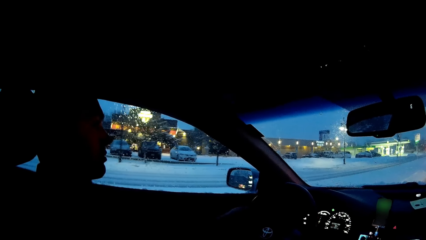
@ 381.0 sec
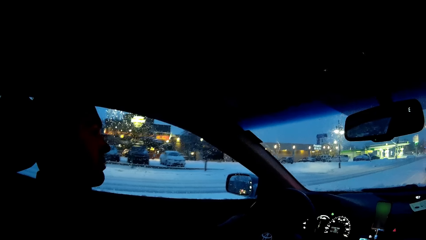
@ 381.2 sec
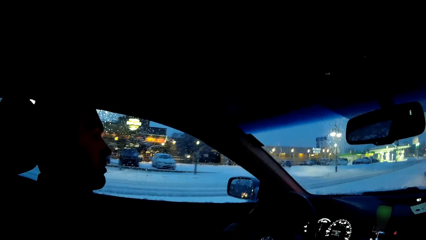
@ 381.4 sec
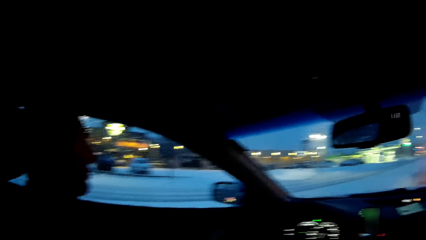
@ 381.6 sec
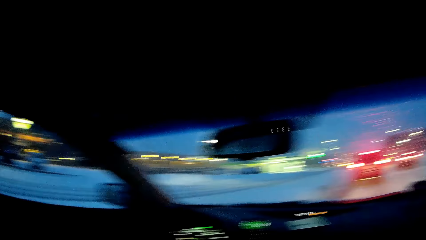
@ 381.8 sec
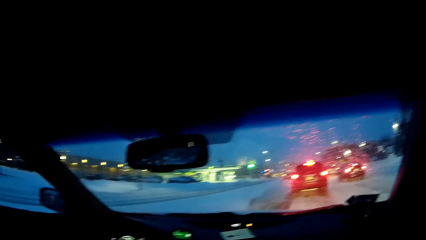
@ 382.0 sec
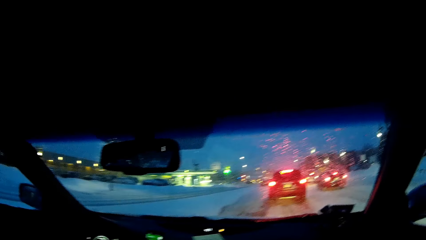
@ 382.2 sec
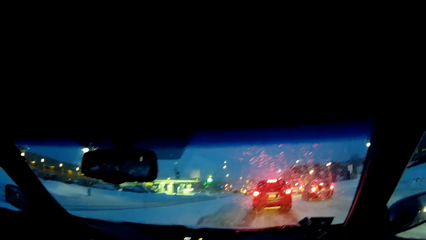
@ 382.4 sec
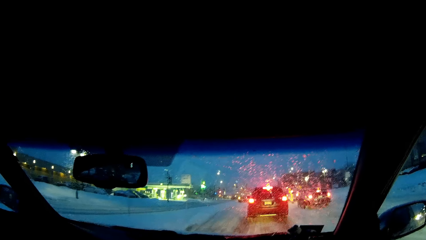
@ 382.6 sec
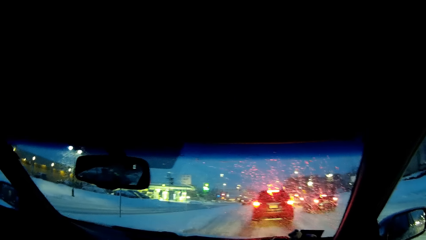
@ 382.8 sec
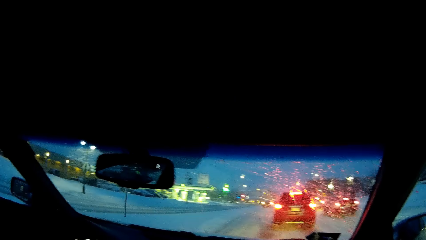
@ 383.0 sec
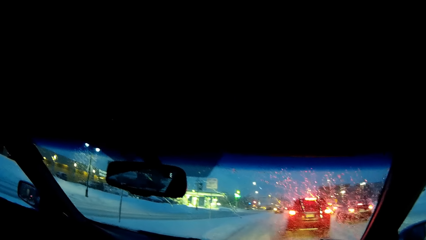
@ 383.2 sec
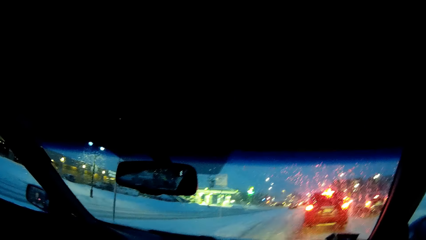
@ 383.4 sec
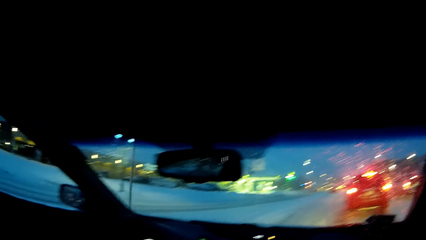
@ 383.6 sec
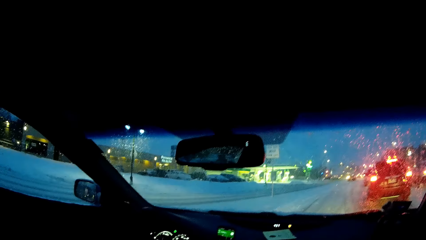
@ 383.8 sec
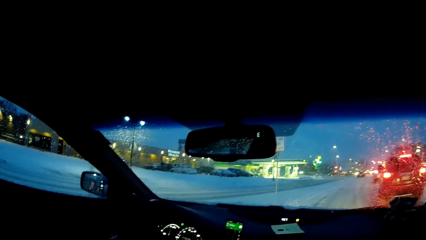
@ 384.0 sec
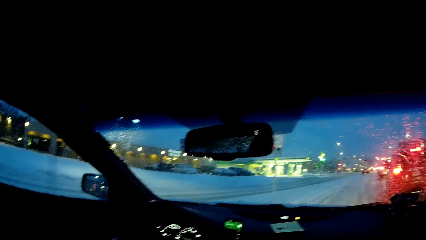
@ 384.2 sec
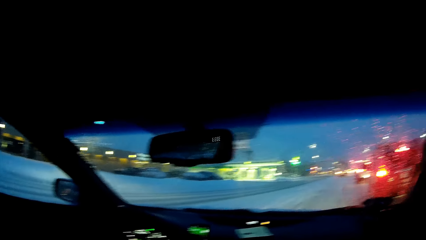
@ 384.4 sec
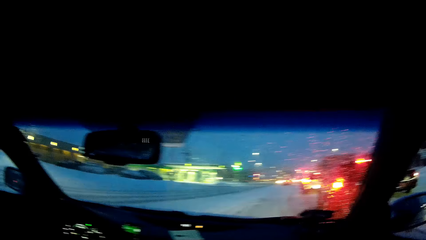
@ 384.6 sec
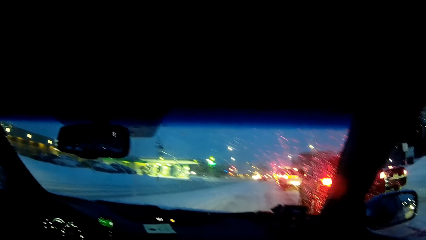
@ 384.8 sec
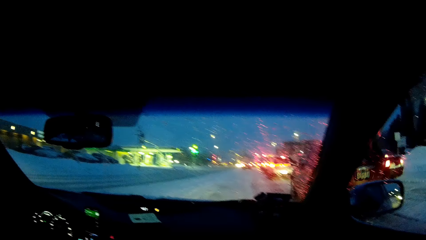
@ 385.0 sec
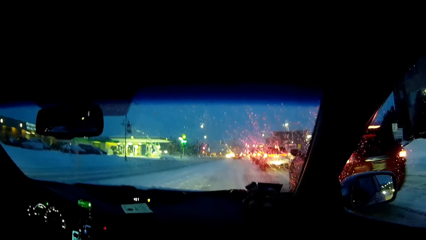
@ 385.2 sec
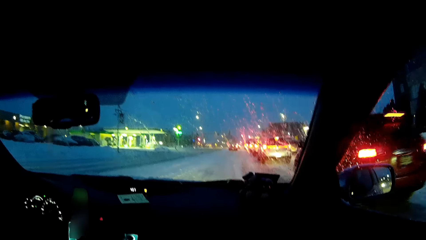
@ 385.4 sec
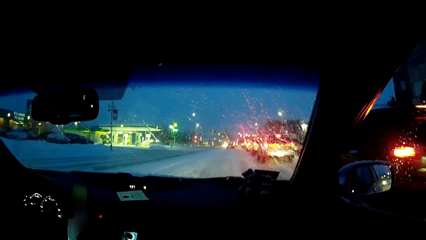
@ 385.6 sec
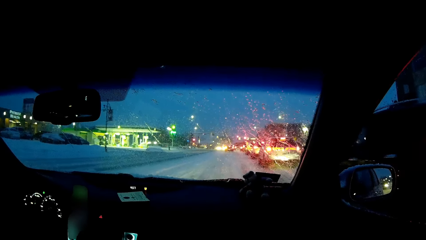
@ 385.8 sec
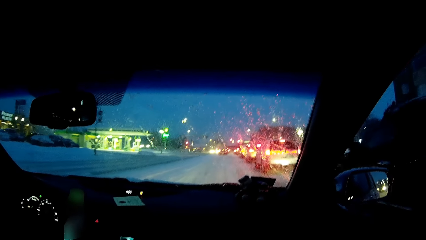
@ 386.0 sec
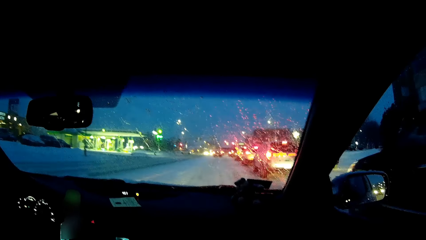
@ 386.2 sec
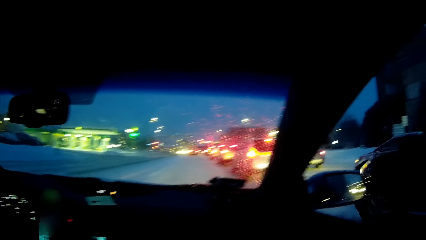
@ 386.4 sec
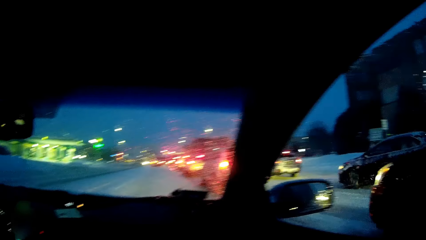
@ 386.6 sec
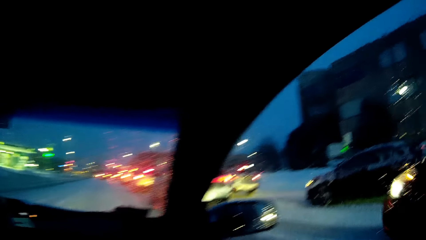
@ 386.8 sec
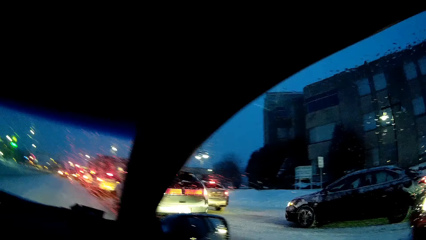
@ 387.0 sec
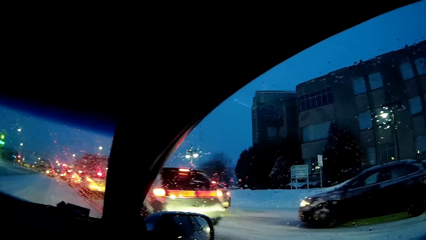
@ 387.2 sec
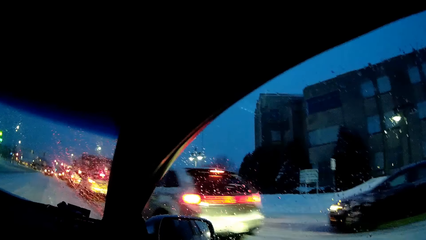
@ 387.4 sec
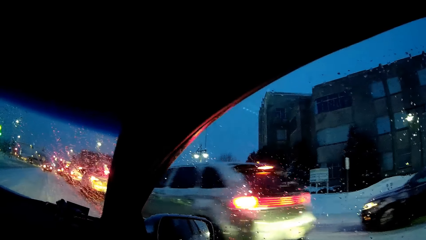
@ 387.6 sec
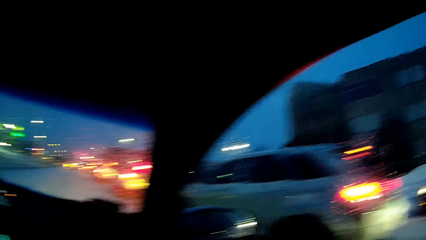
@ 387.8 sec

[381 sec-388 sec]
The camera wearer looks at the windscreen.

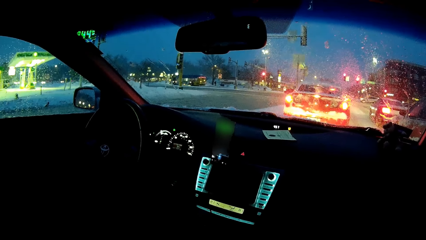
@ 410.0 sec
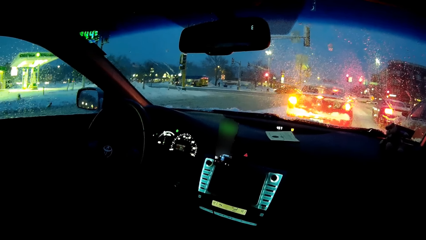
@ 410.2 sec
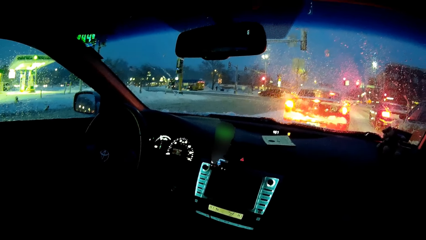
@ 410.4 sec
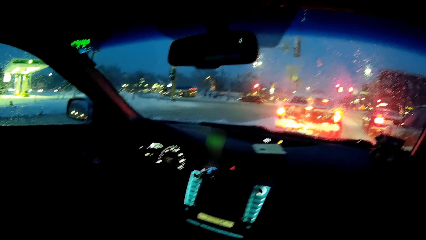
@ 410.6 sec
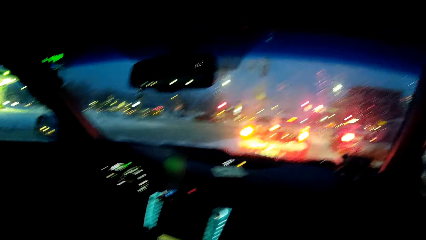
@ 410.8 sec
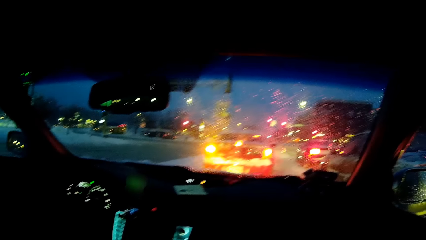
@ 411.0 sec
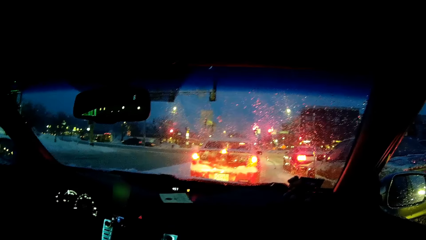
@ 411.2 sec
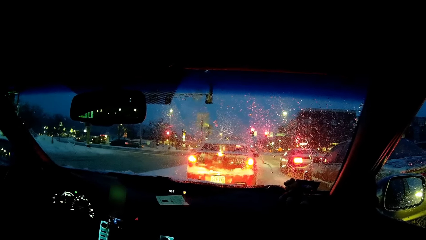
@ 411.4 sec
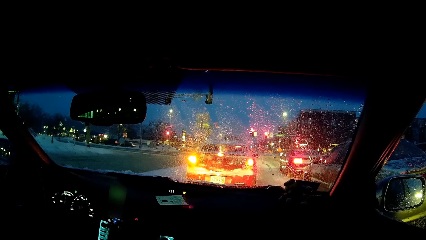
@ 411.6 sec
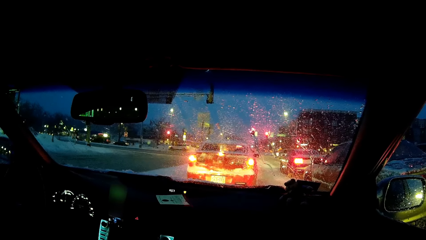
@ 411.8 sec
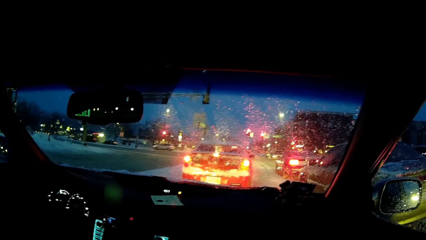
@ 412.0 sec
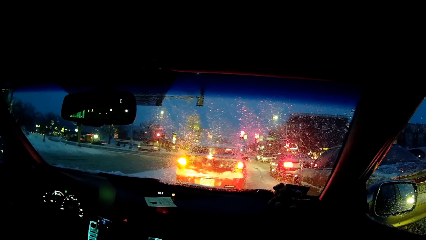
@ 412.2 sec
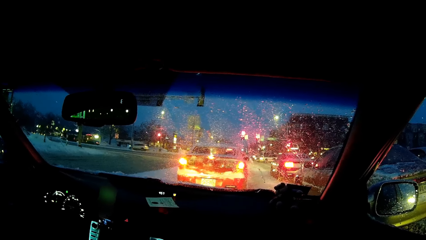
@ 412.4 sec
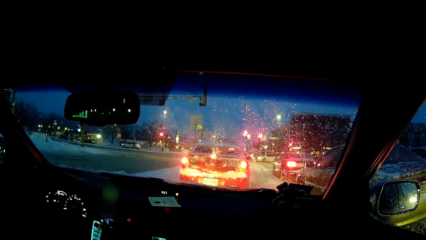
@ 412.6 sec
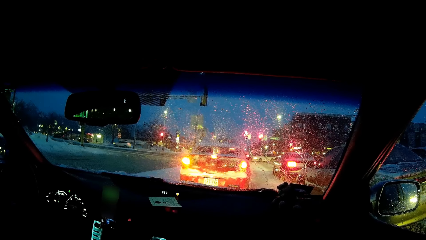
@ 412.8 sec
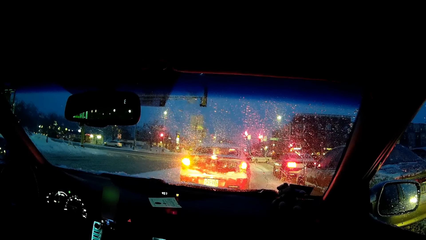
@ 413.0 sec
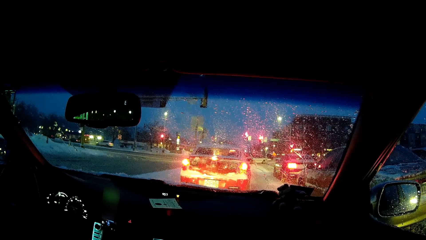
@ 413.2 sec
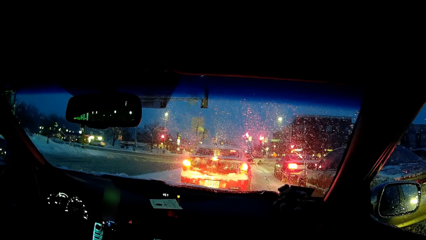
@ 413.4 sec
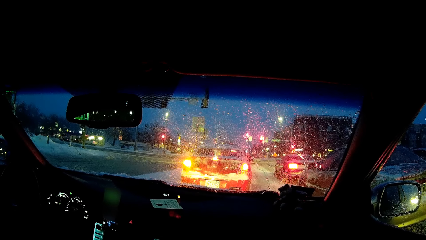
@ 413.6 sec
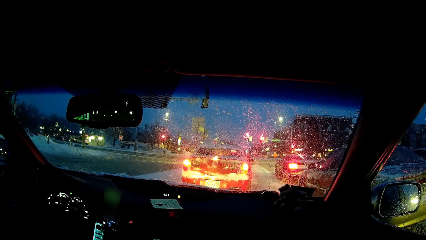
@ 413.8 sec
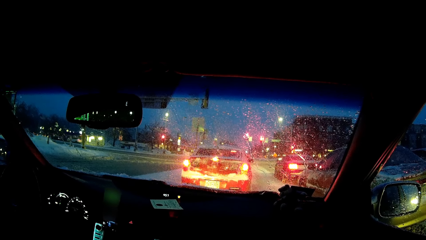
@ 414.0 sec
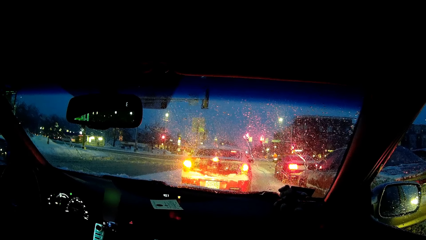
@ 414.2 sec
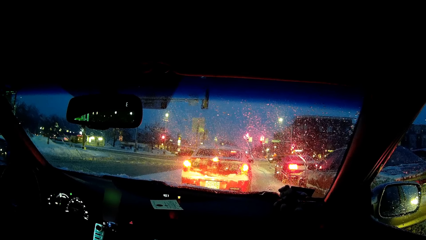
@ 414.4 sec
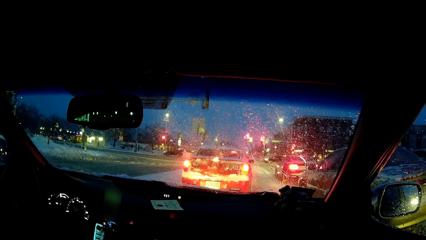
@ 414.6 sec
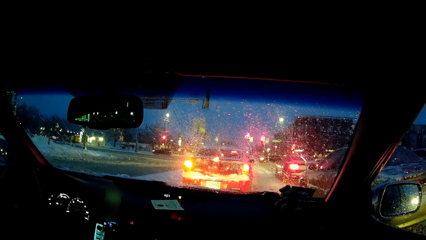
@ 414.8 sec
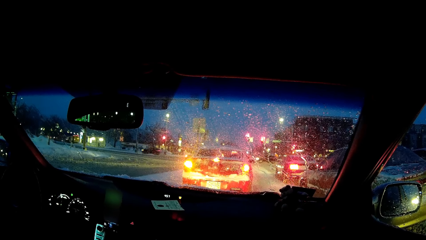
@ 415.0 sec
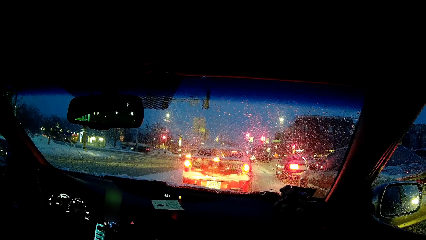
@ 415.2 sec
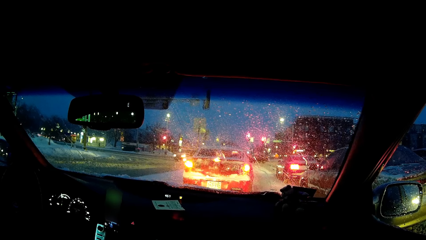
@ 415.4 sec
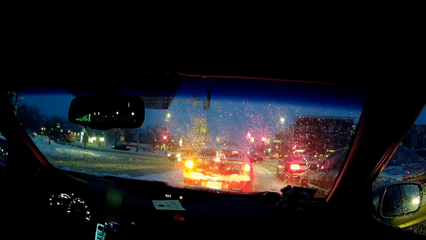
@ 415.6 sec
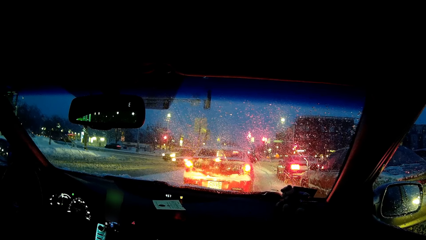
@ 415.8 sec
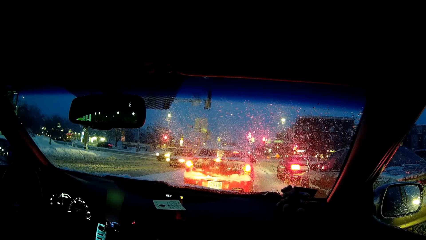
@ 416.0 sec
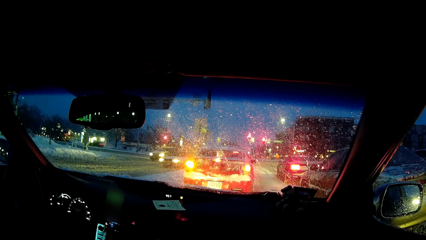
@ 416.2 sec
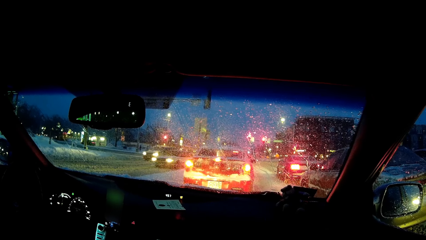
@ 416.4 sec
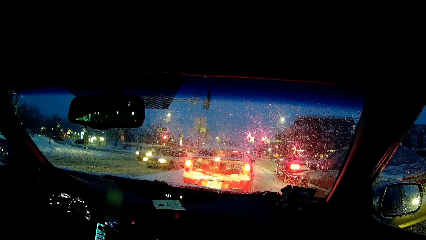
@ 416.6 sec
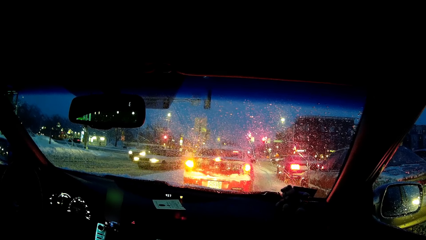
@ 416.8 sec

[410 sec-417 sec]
A person touches the control panel. The camera wearer looks at the car control. They look at the windscreen.

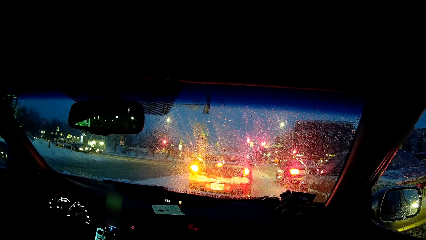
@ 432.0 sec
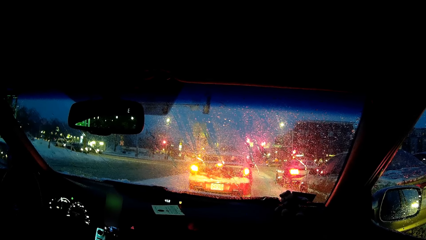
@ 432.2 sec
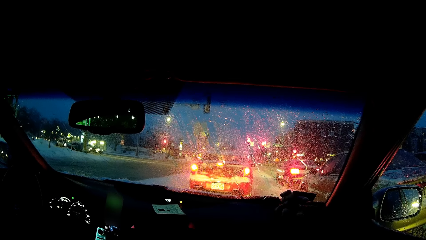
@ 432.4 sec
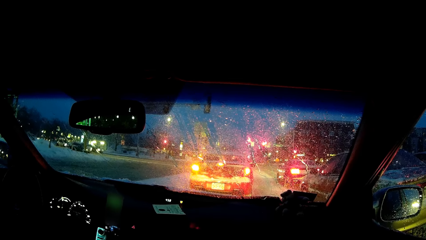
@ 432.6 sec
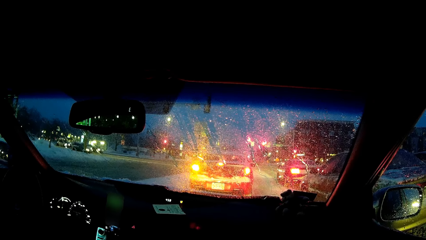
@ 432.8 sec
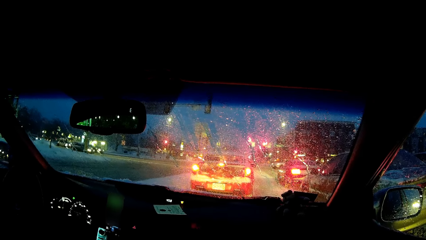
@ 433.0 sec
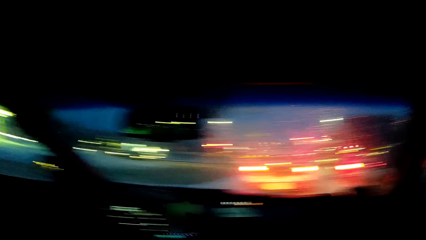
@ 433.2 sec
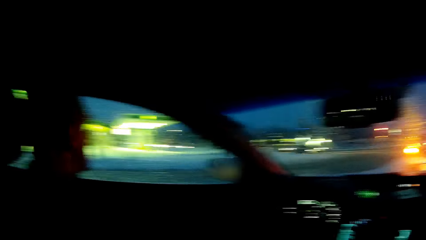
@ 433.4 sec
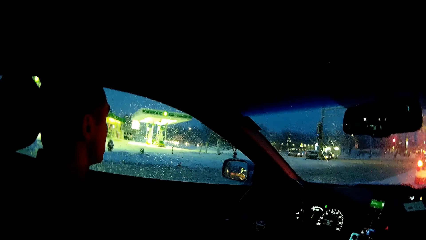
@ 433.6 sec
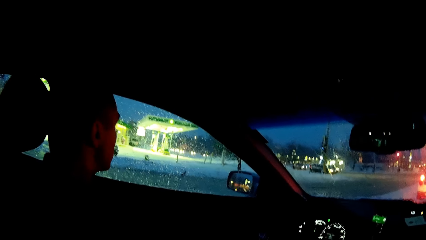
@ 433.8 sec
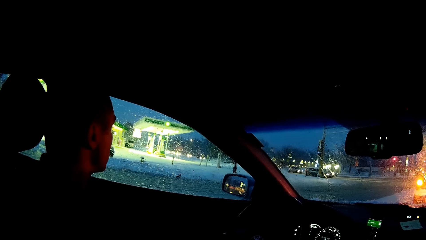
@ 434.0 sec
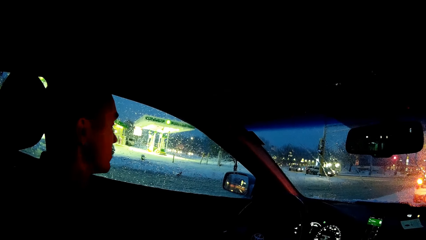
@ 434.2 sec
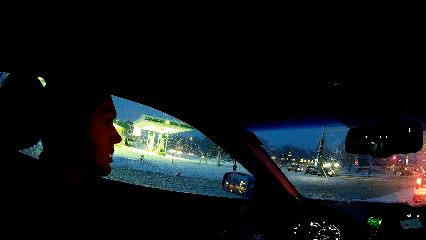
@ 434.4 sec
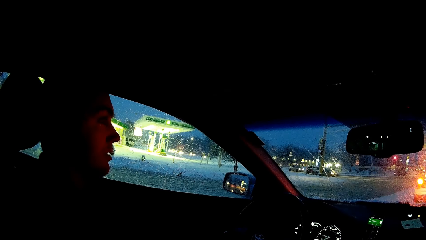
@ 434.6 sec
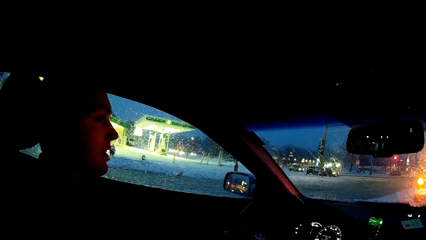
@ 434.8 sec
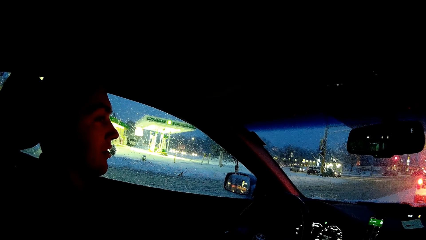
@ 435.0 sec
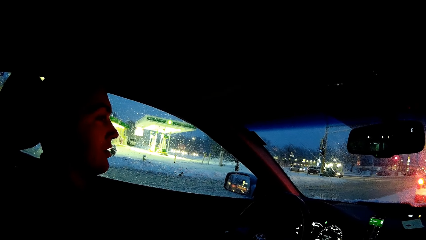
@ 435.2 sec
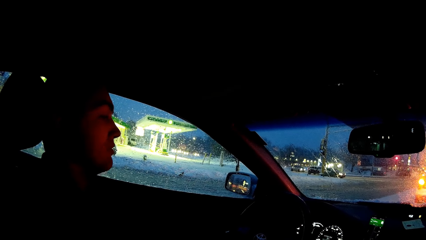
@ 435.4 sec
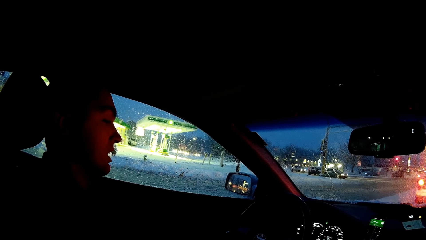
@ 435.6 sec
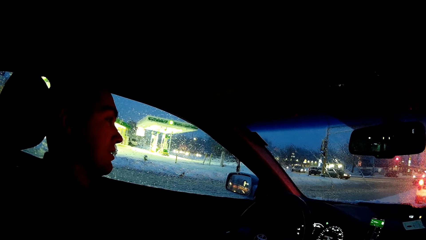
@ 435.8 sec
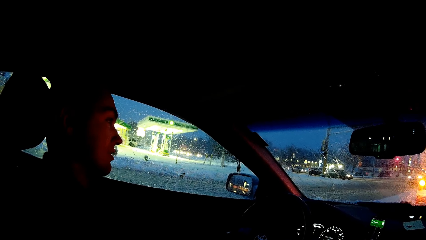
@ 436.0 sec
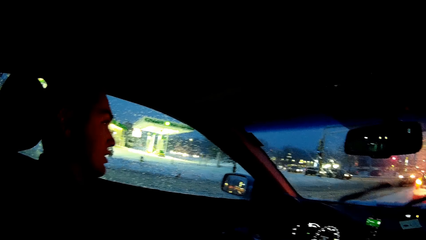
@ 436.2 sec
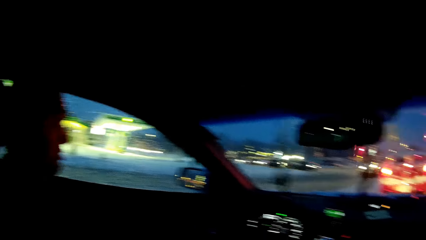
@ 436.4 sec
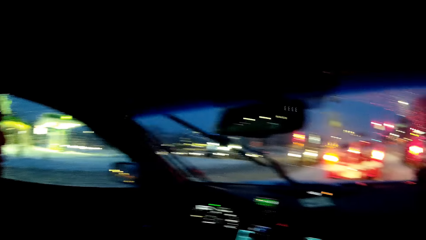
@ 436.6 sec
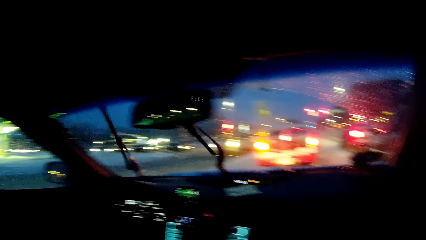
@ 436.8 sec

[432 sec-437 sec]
A person looks at the window. The camera wearer looks at the person. The person looks at the windscreen.
